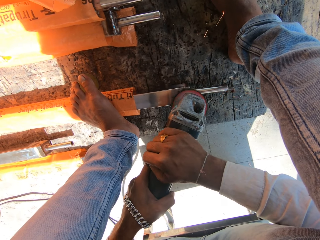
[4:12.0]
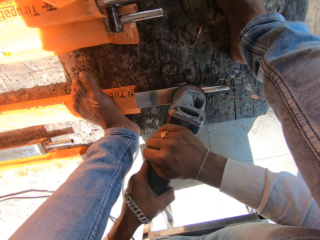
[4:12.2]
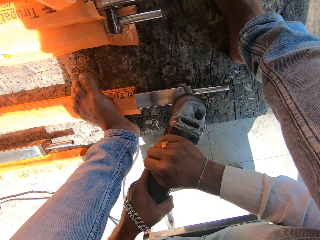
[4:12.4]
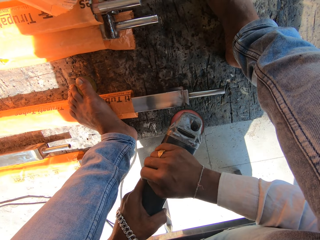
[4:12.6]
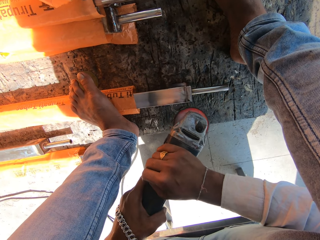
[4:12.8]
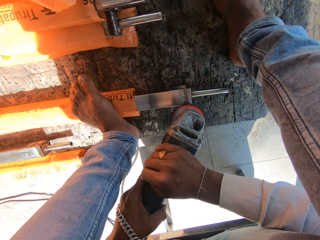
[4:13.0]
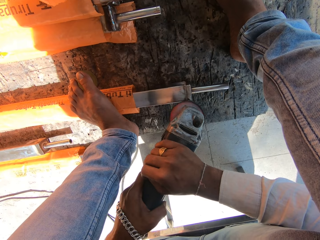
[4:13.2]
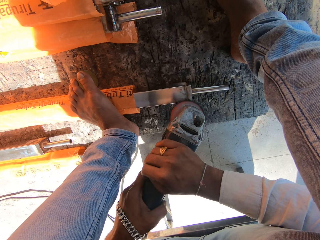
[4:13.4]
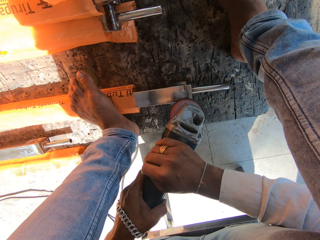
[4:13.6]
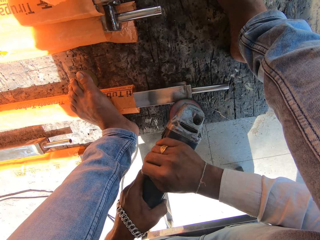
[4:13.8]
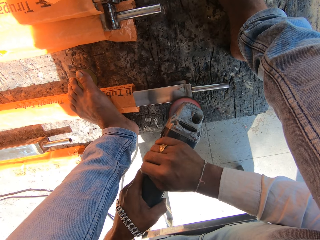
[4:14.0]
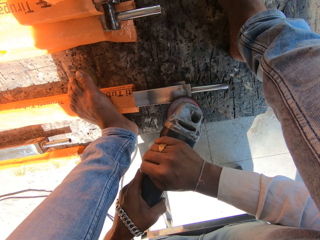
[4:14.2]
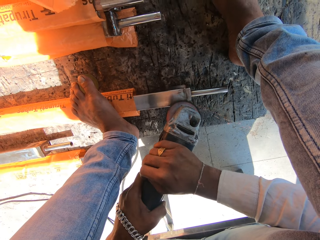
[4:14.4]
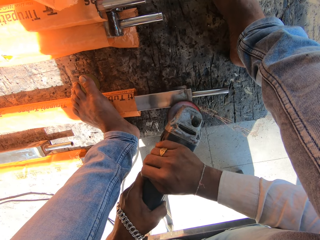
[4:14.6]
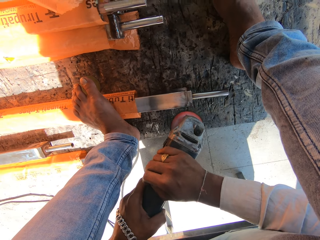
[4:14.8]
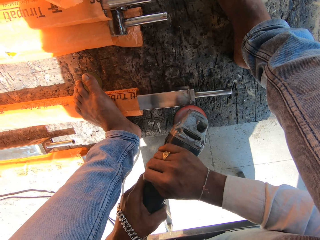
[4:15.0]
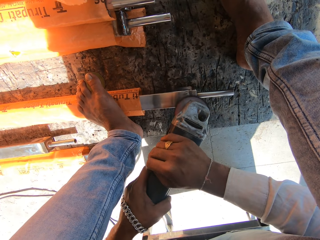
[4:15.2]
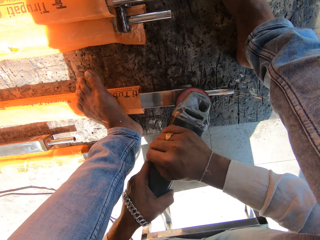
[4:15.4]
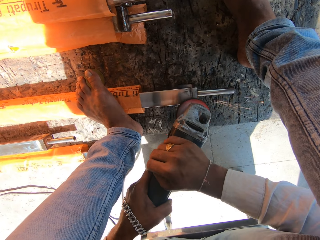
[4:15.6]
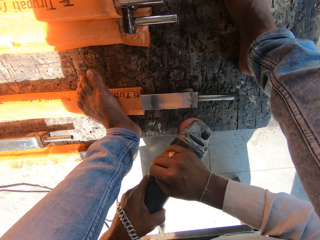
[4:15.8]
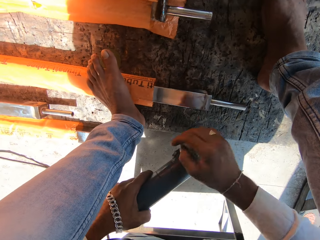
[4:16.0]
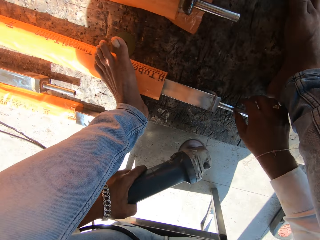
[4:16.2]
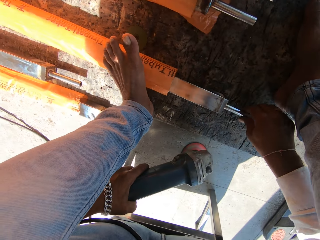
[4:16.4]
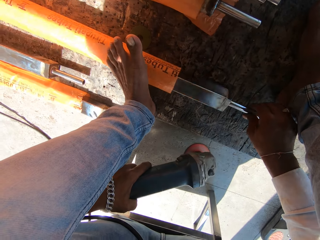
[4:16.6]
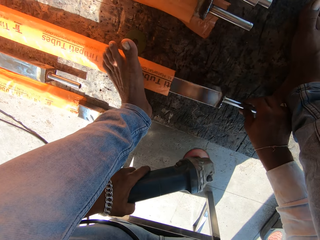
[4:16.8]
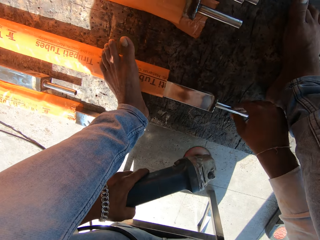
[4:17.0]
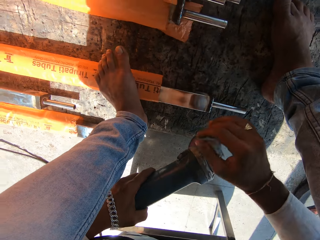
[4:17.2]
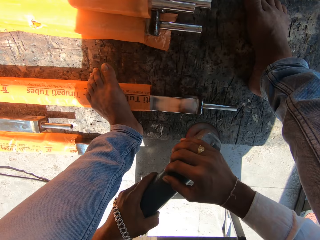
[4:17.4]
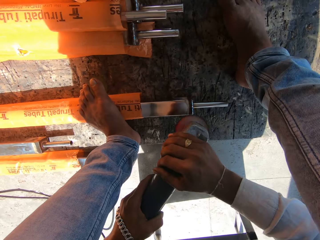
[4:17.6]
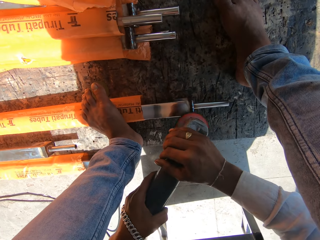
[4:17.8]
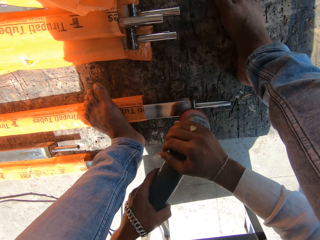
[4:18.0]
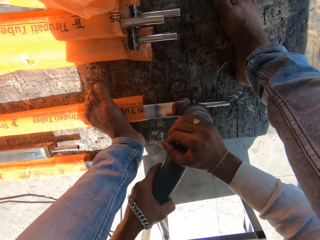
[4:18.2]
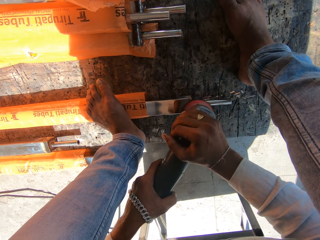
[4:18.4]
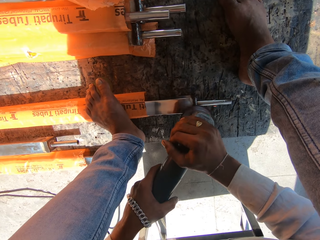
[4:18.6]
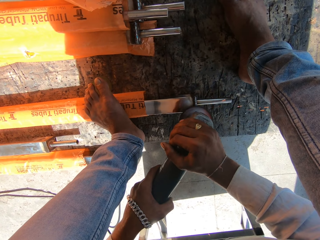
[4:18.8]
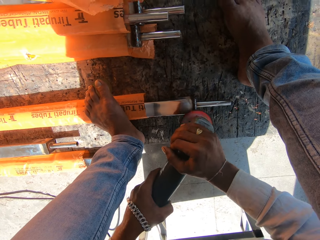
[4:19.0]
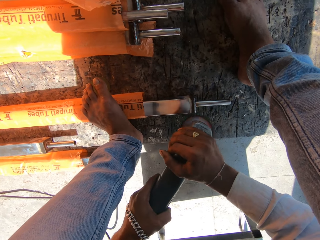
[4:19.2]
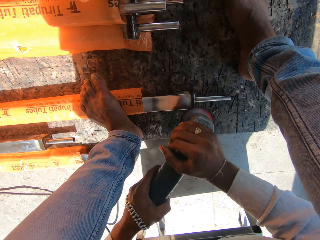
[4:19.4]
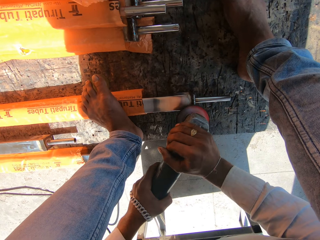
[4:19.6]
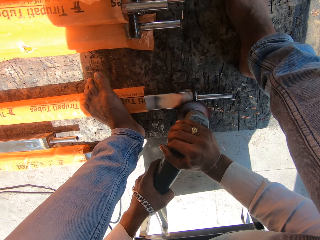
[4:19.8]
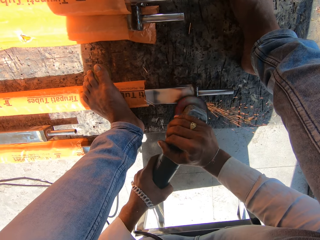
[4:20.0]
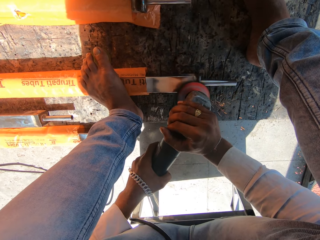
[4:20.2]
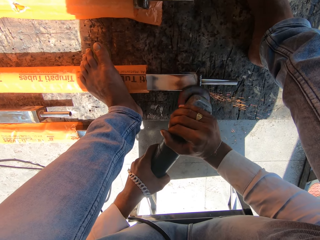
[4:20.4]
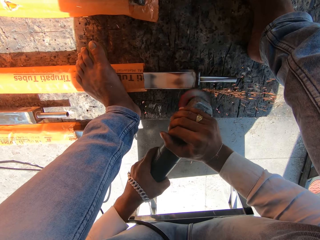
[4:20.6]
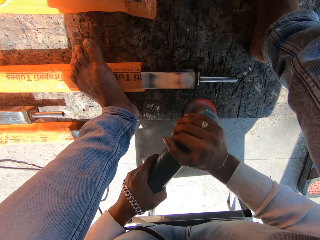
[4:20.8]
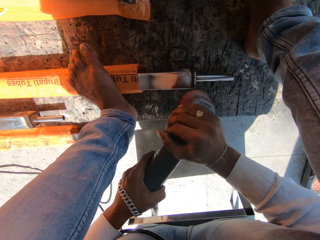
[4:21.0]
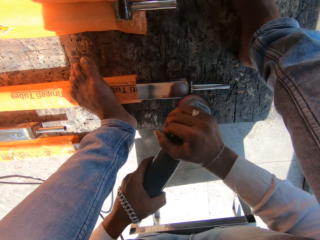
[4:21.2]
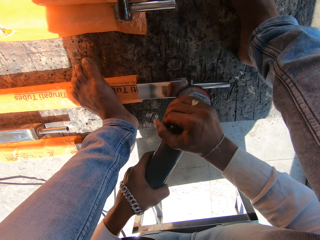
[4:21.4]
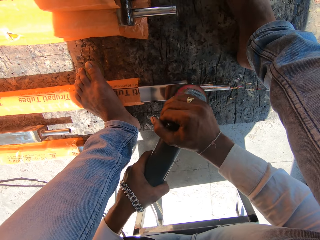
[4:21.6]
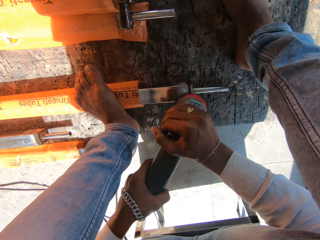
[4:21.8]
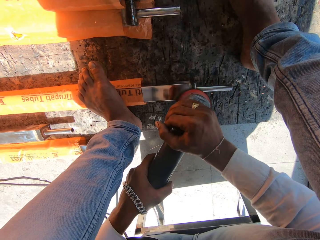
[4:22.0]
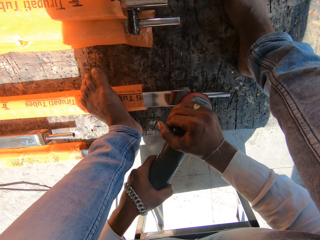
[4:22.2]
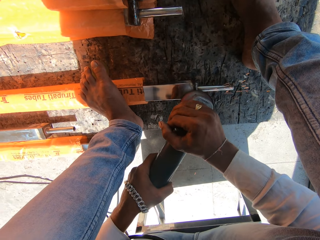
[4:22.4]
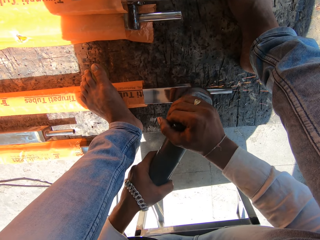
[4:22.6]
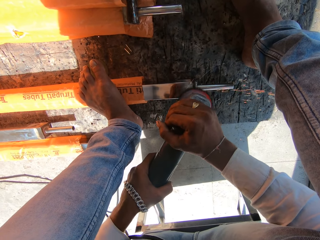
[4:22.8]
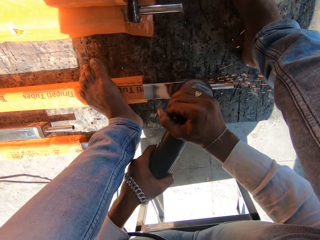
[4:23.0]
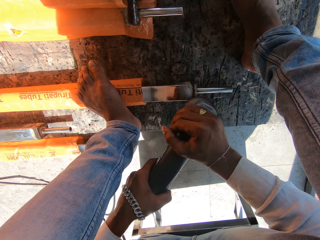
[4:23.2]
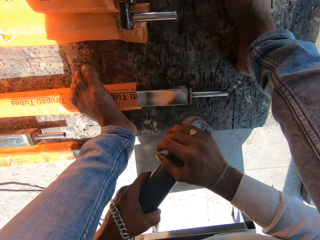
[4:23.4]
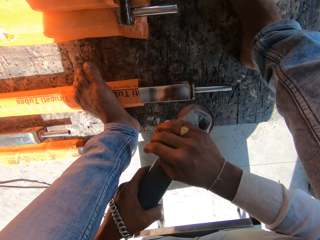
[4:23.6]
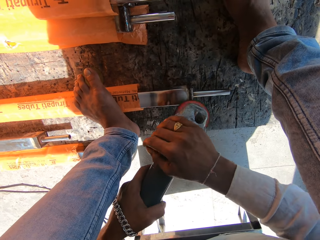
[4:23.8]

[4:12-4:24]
The camera wearer removes his right hand from the rotary tool. He turns the edge of the aluminum rod with his right hand. He sharpens the edge of the aluminum rod with the rotary tool in his hands. He smoothens the metal with the angle grinder.

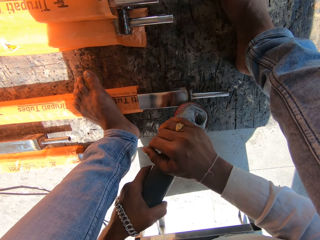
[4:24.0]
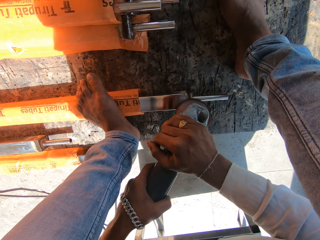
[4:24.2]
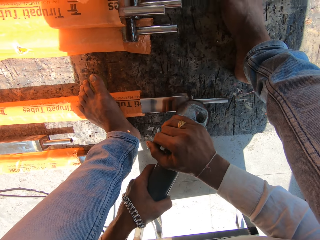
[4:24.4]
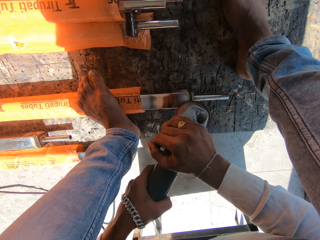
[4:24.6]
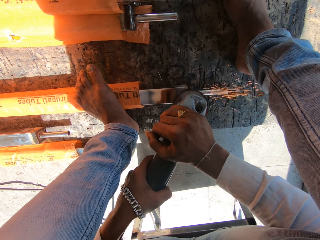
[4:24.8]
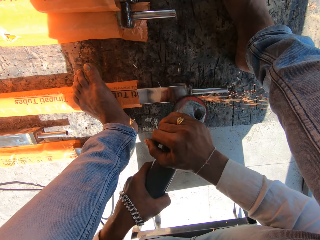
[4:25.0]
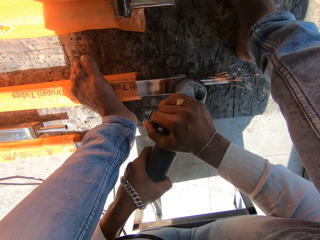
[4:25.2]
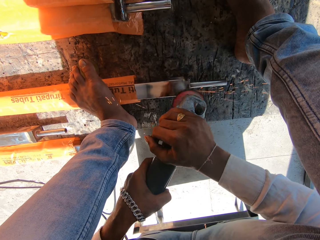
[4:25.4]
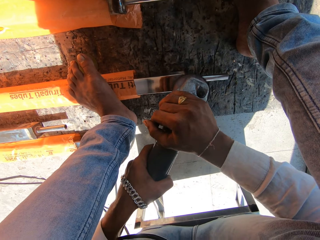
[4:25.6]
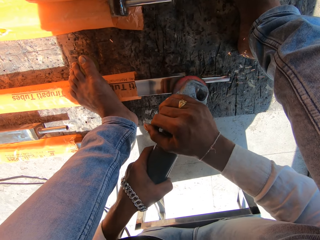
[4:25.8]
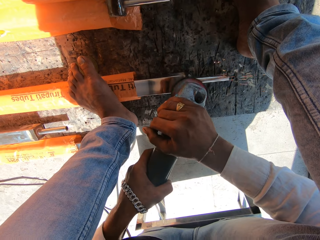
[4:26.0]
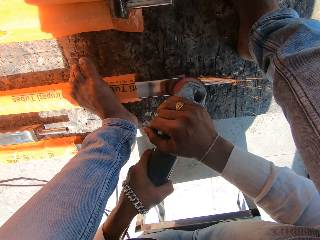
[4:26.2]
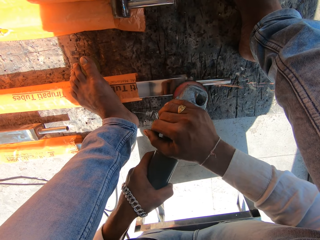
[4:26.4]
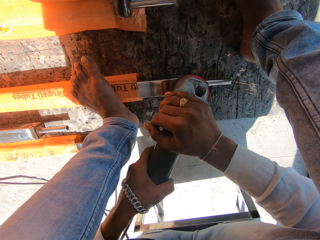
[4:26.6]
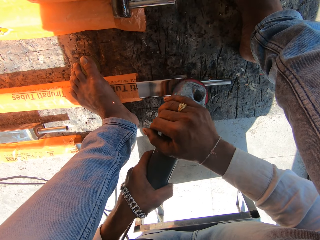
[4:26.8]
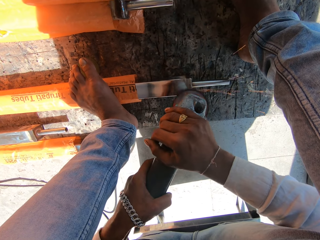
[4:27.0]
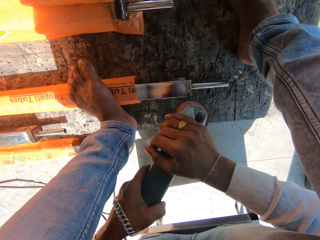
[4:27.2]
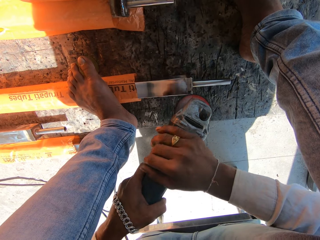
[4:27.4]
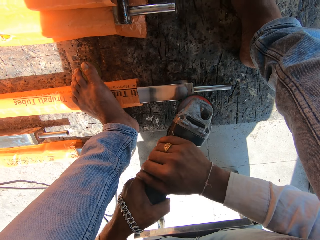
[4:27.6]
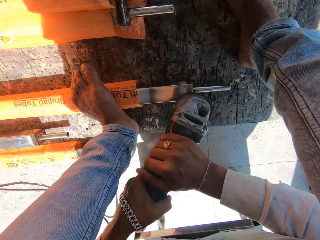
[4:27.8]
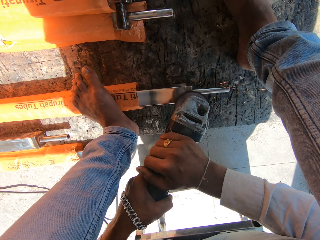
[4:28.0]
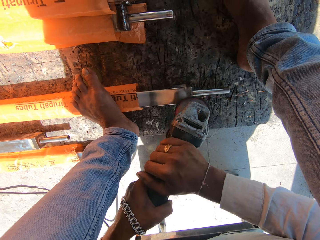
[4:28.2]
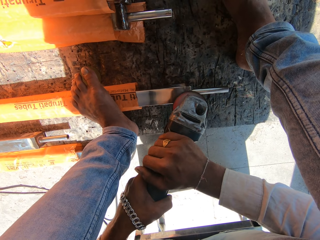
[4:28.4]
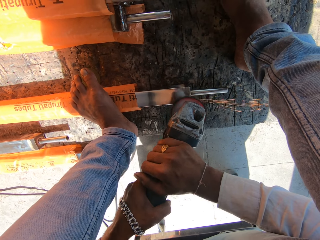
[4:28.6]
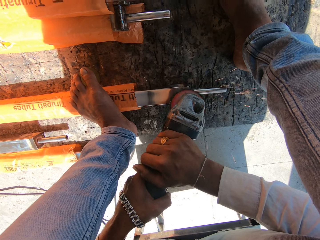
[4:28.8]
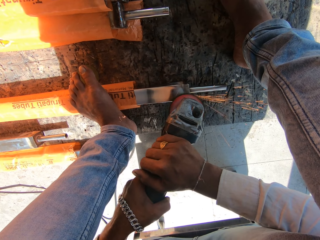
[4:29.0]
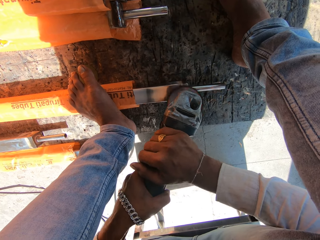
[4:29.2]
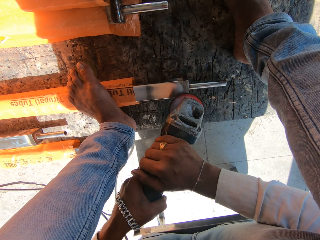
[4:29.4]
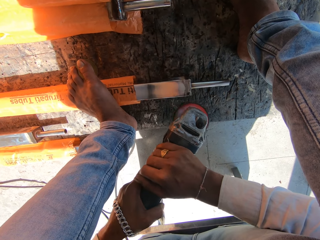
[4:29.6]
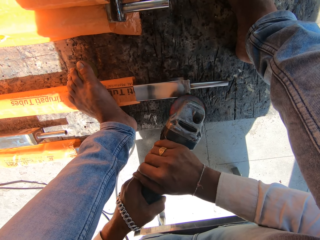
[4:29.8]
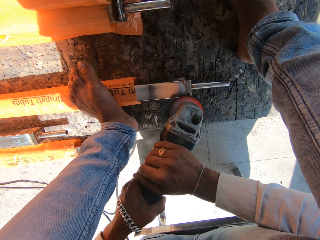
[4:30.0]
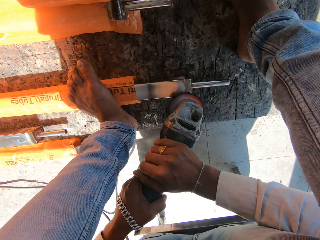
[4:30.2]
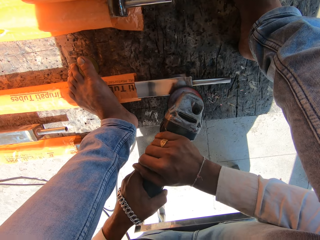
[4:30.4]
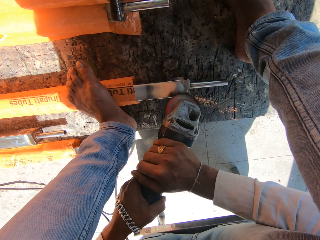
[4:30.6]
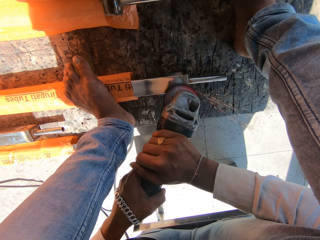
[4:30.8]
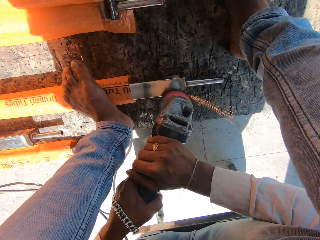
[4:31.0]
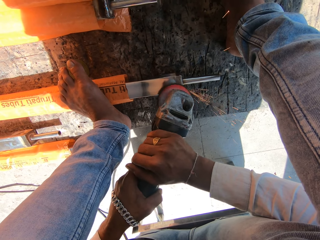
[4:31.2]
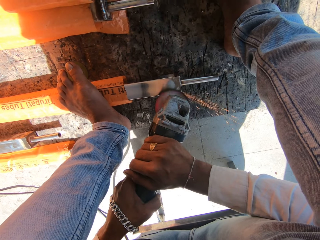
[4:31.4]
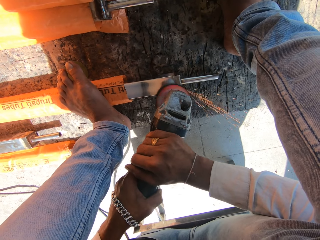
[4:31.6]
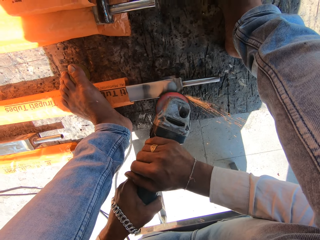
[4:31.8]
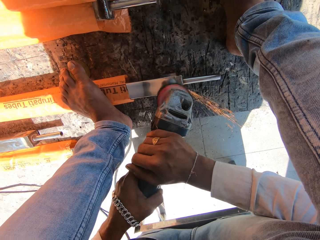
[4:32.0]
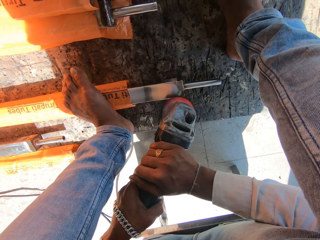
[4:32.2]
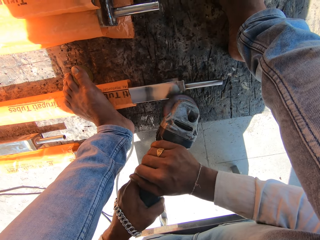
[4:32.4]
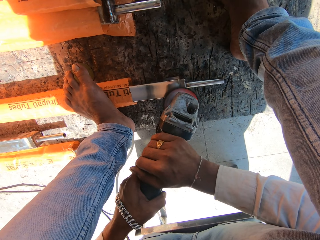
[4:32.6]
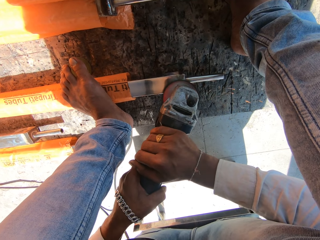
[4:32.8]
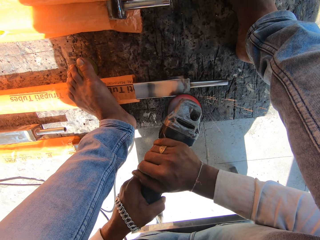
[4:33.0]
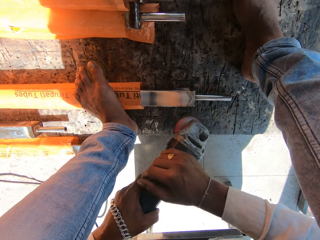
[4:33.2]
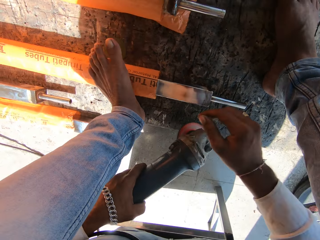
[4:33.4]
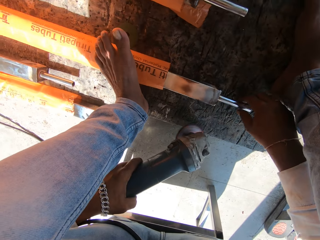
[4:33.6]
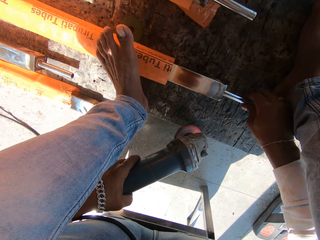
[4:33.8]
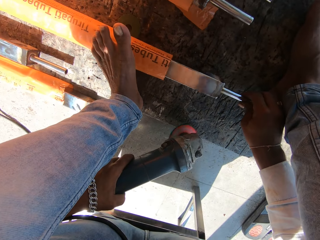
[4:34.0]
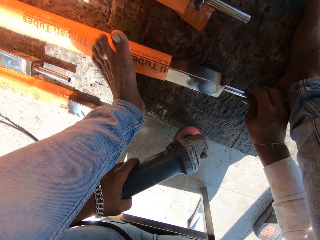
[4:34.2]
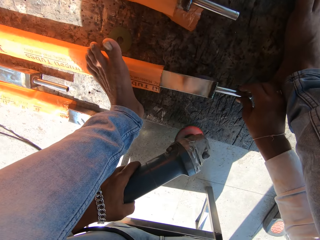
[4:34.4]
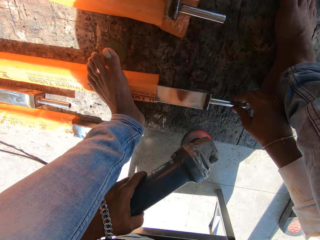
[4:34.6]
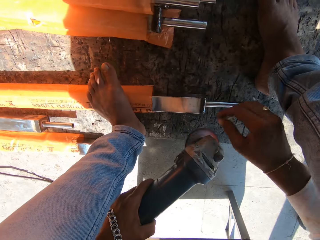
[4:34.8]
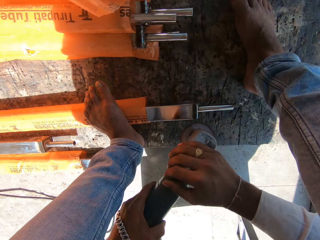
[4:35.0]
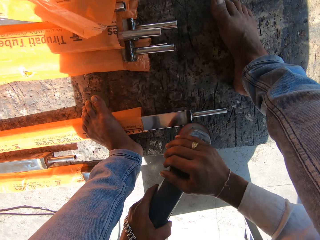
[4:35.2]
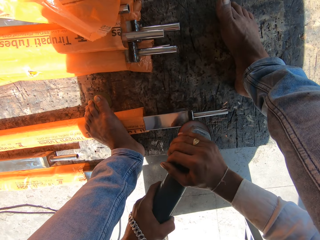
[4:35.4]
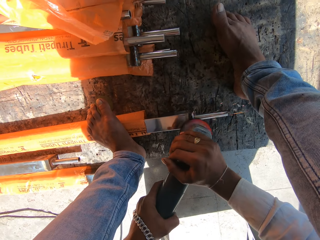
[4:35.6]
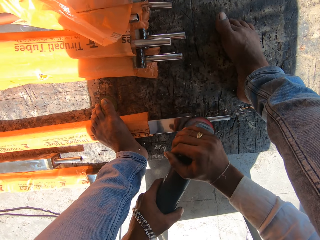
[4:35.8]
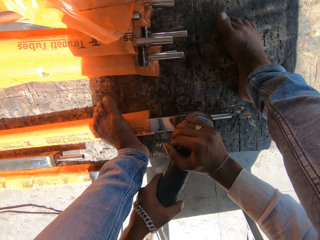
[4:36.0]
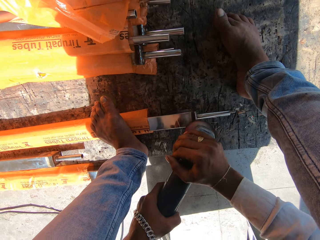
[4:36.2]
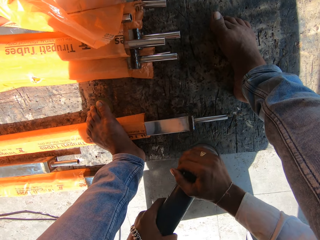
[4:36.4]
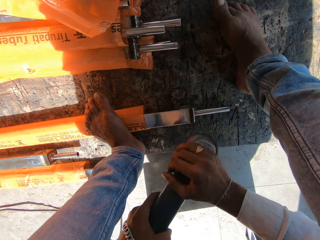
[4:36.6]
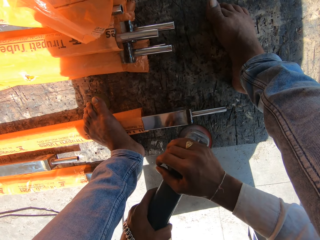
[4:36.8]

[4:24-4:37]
The camera wearer removes his right hand from the rotary tool. He turns the edge of the aluminum rod with his right hand. He sharpens the edge of the aluminum rod with the rotary tool in his hands. He smoothens the metal with the angle grinder.
